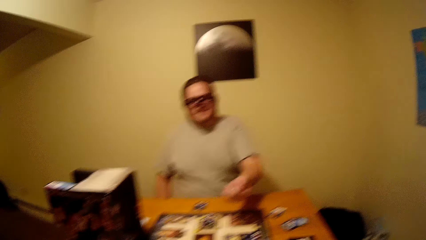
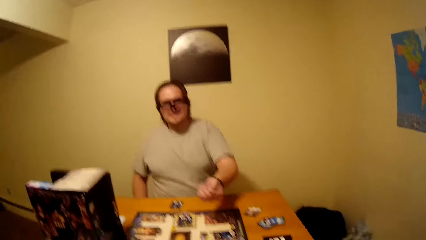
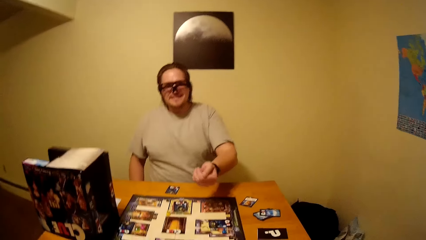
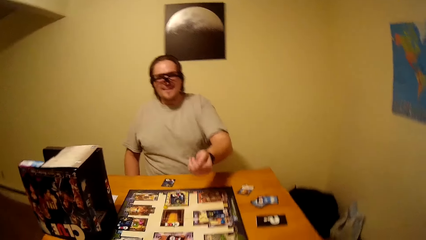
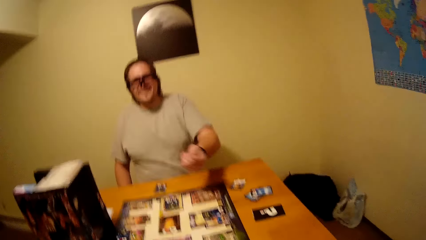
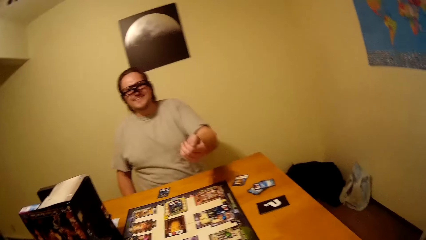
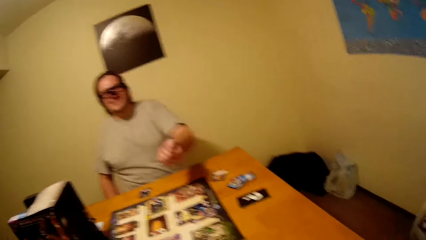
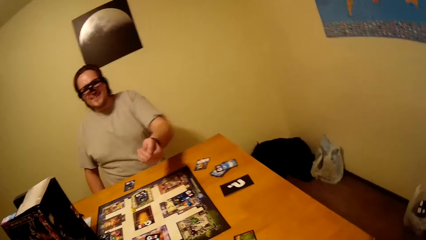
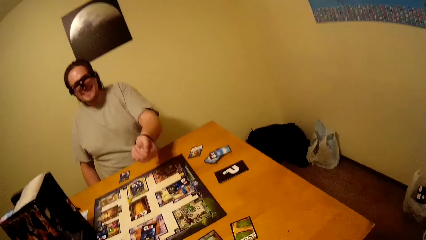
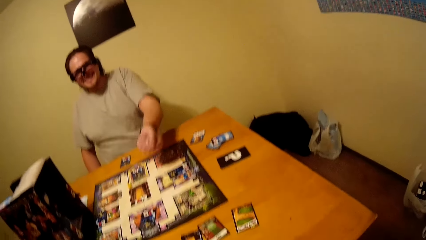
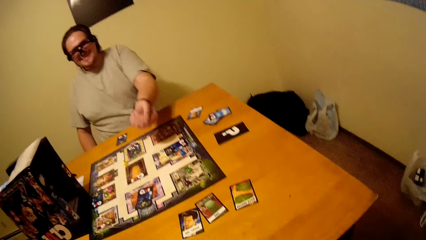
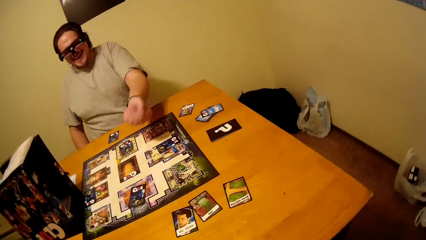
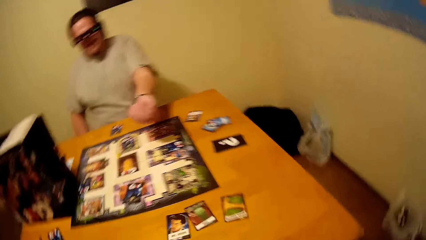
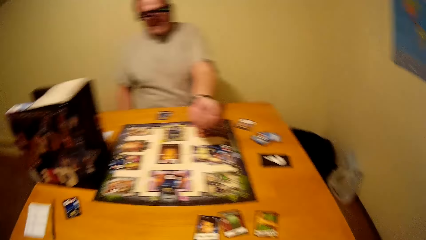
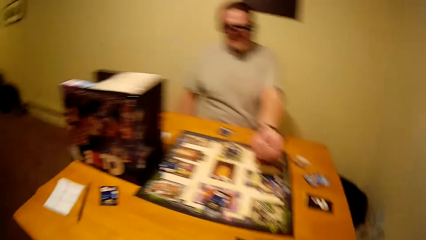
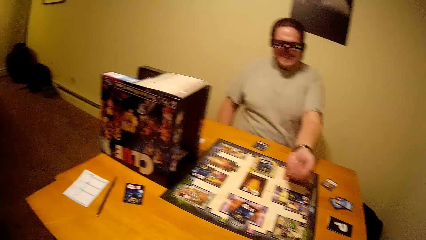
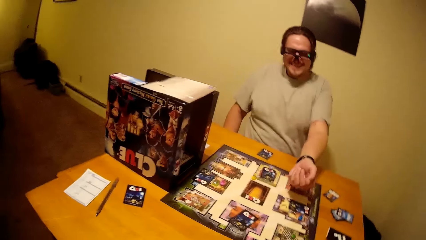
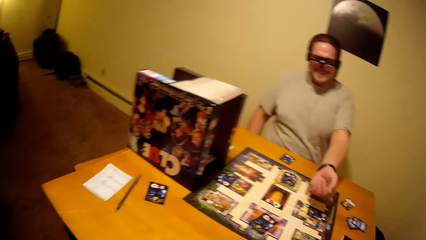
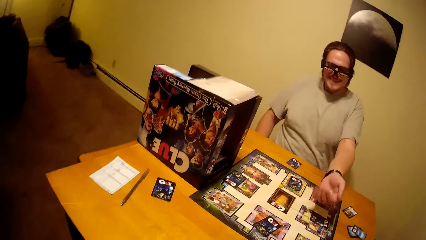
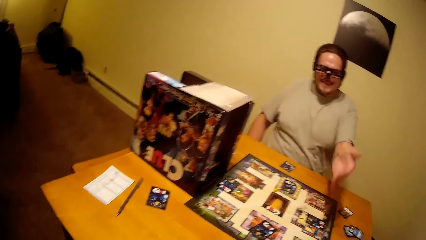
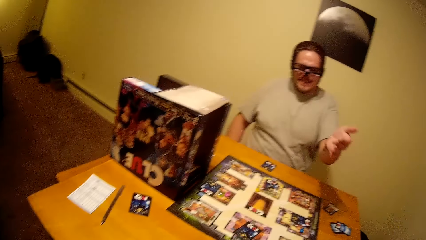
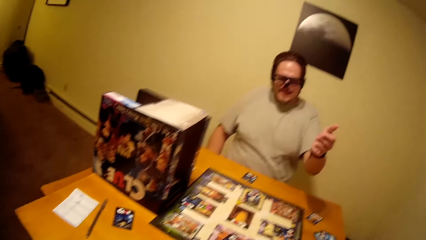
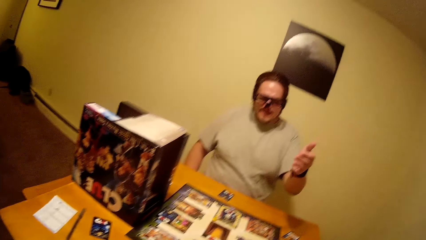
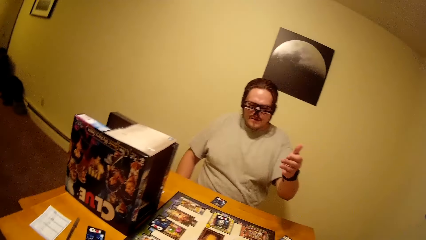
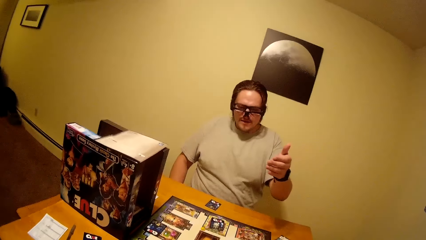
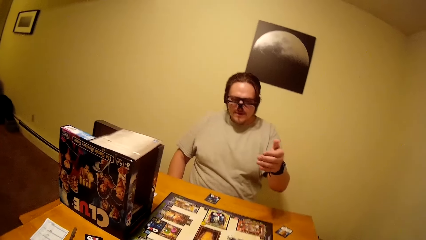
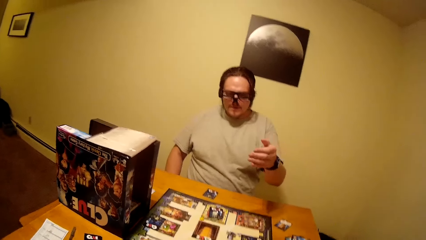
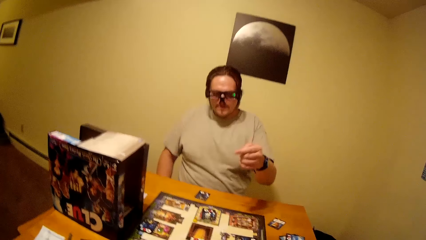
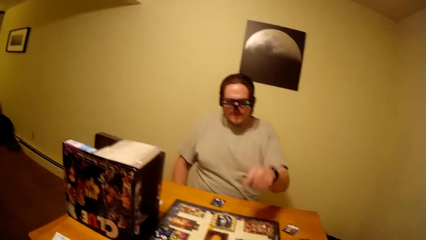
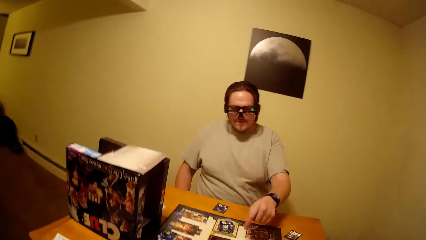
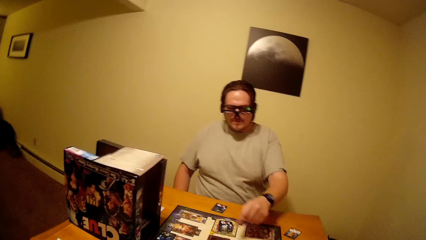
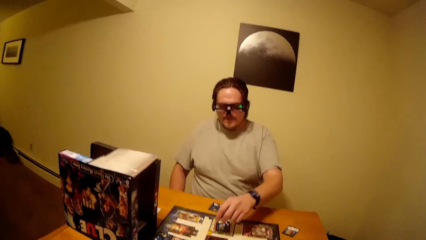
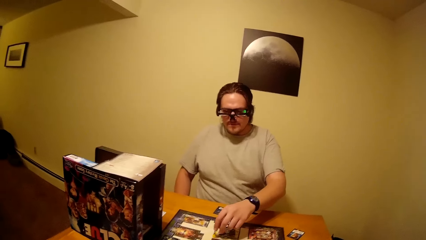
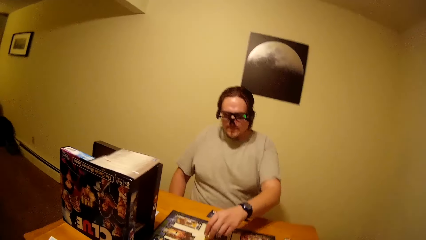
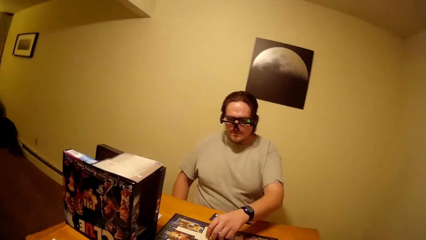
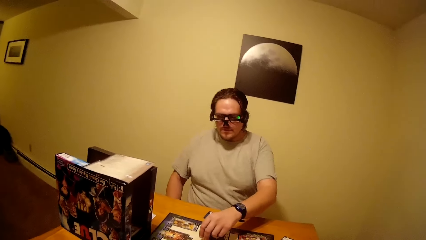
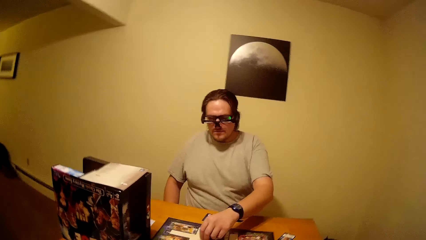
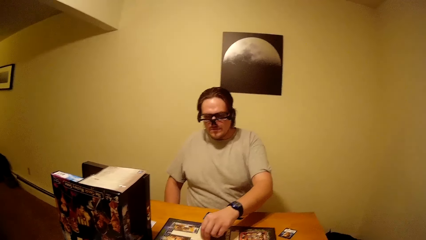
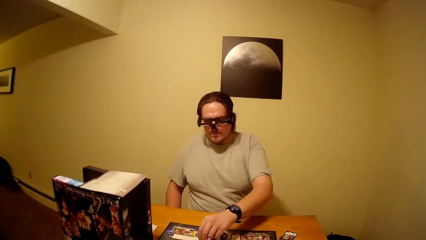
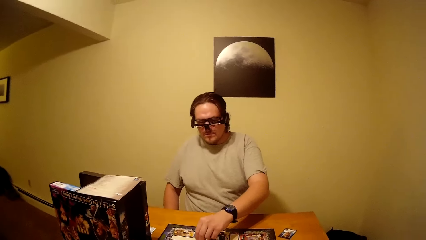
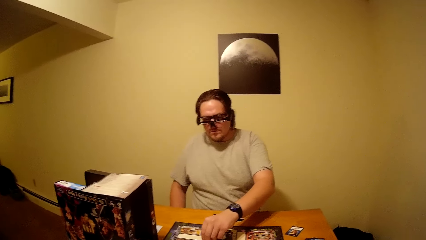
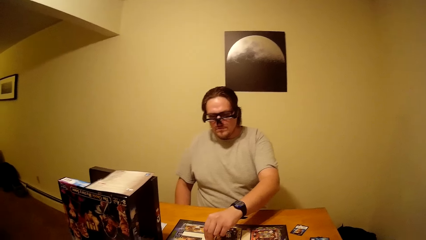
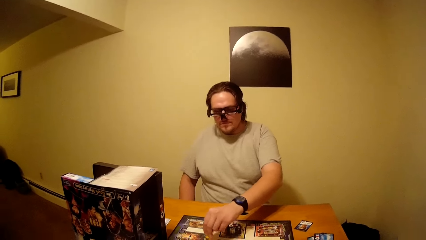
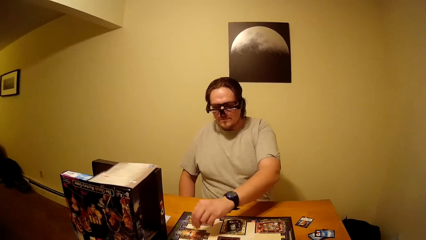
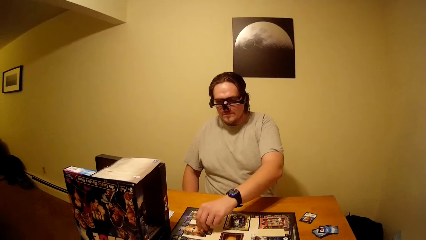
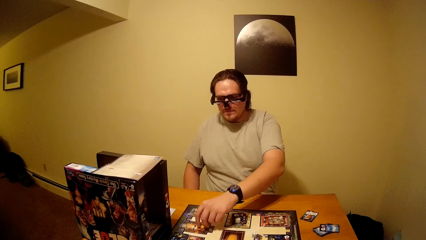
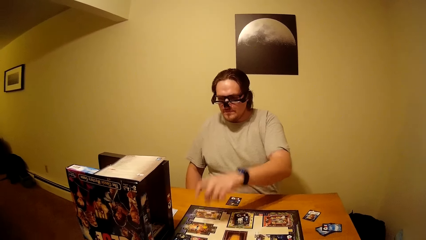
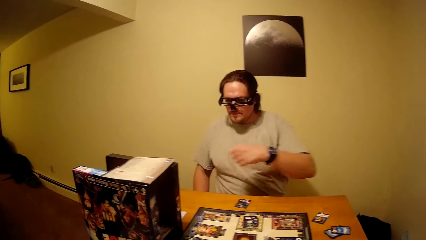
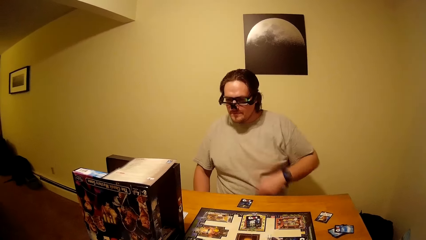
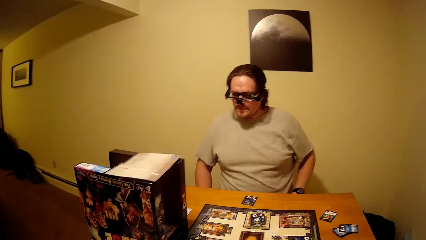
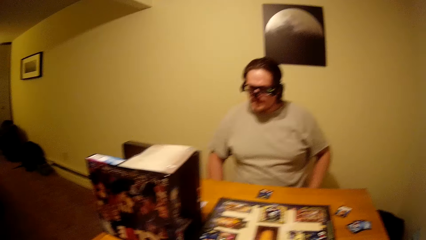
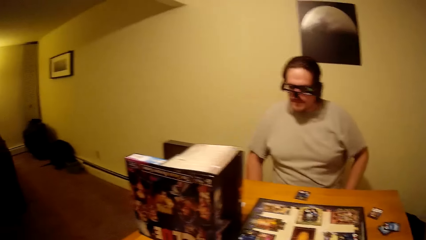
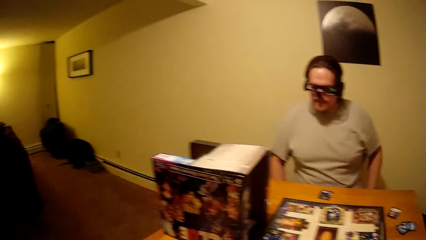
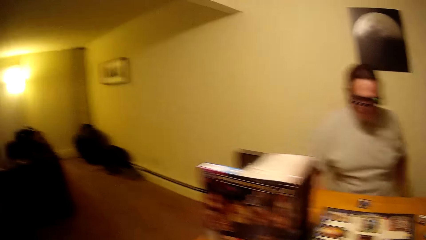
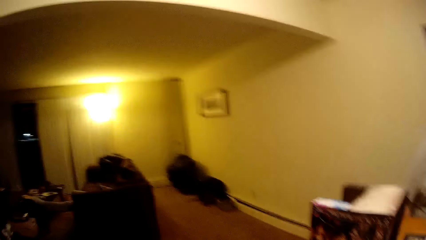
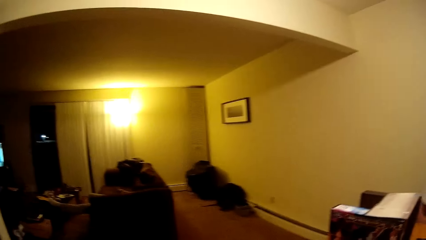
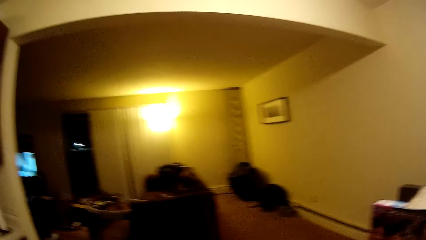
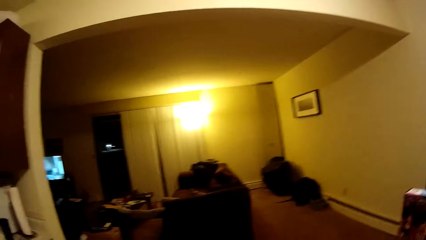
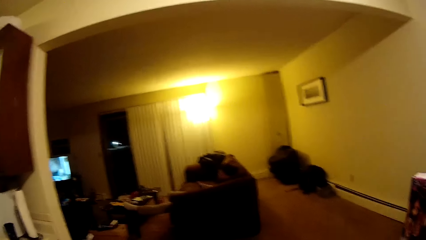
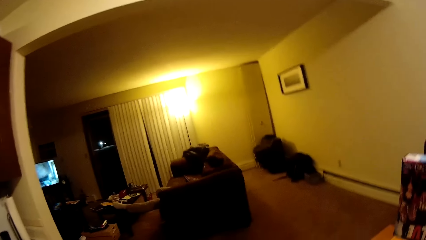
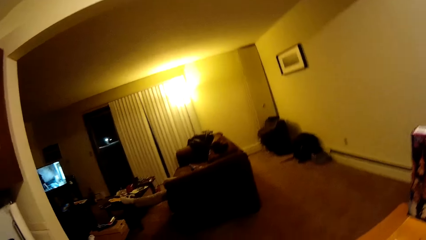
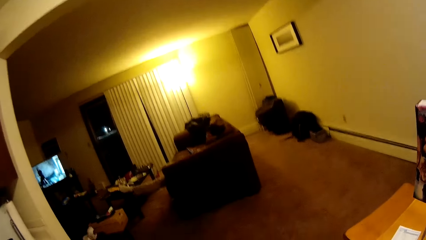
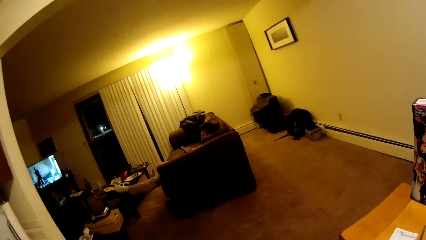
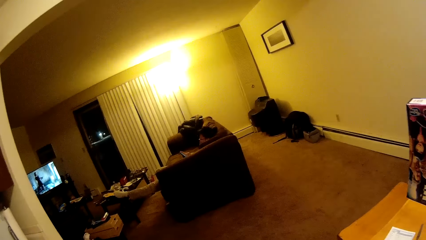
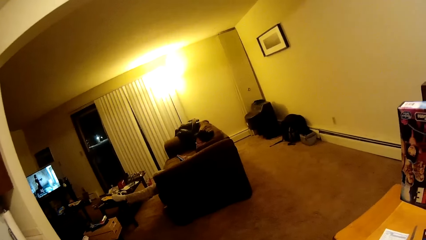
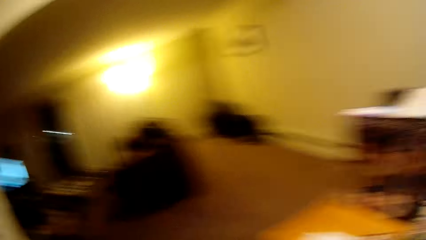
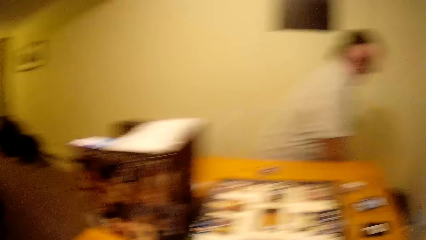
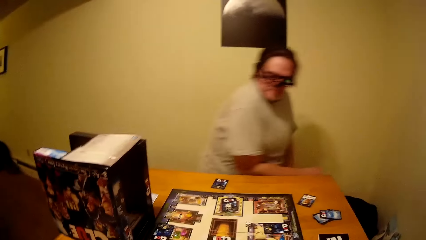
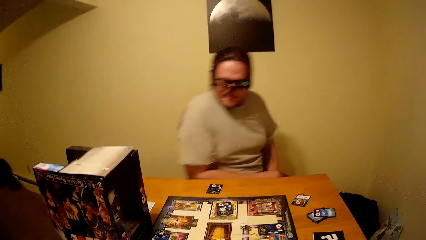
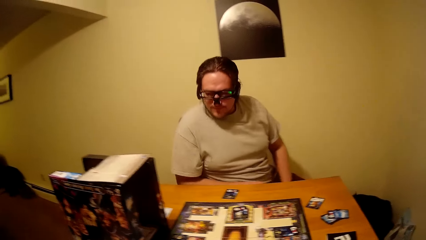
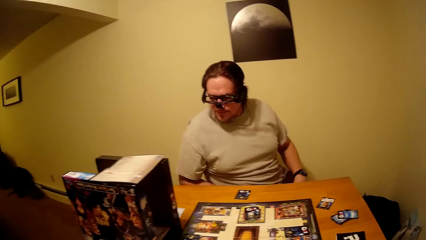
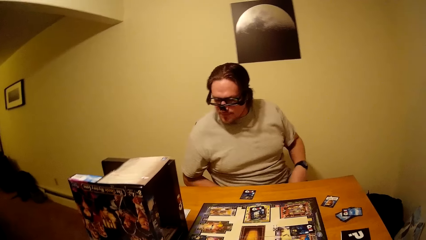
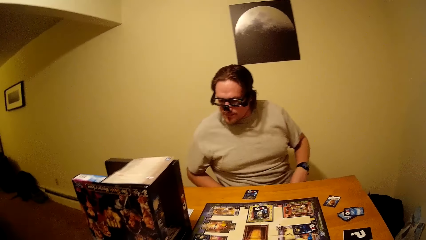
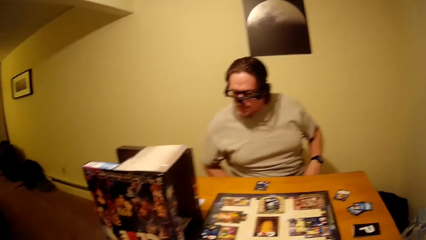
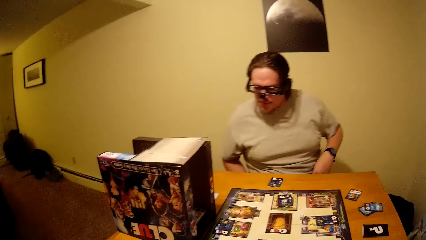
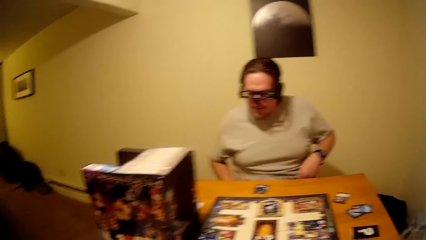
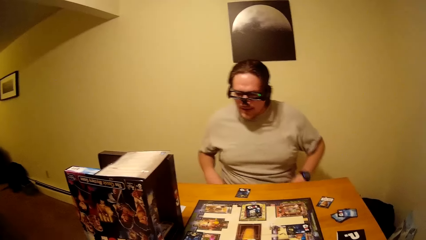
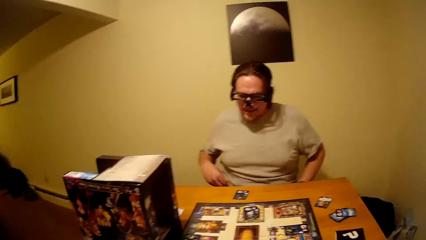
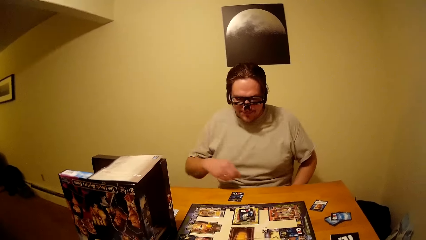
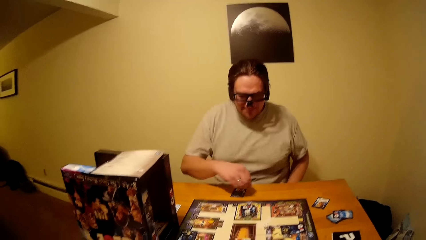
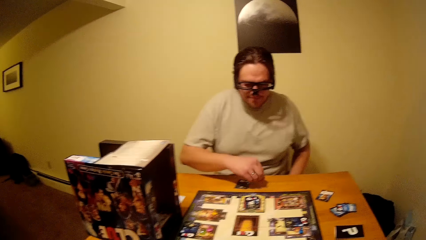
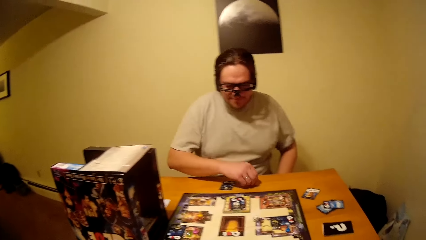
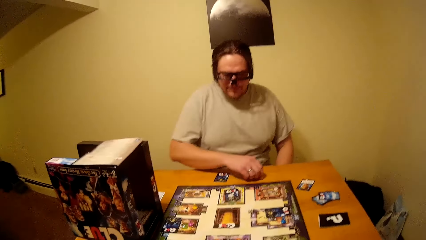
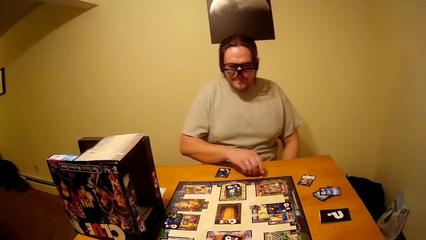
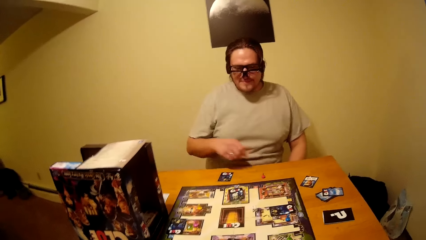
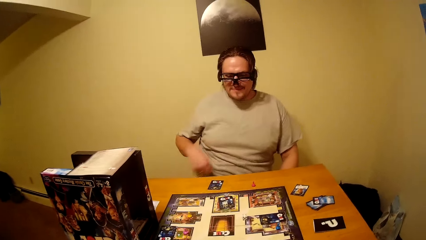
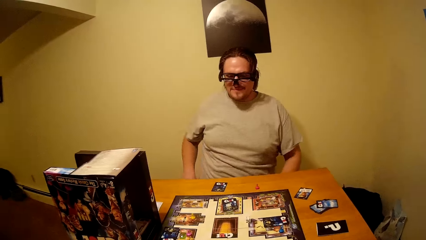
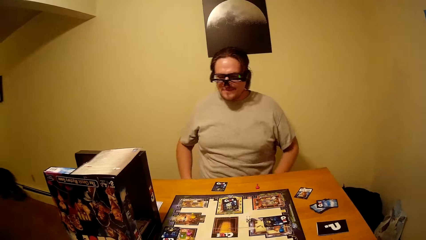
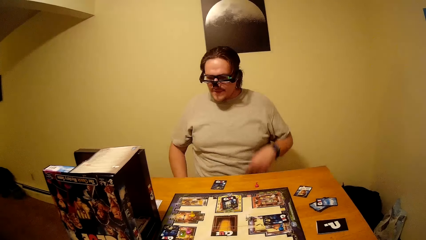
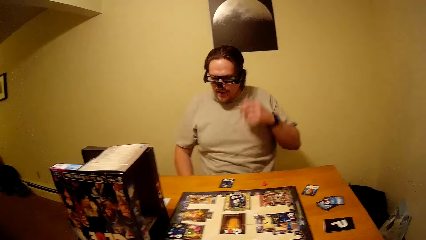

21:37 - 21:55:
The camera wearer talks with a man. They interact with the man. The man moves dice on the board game.
